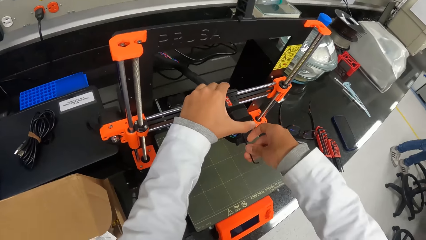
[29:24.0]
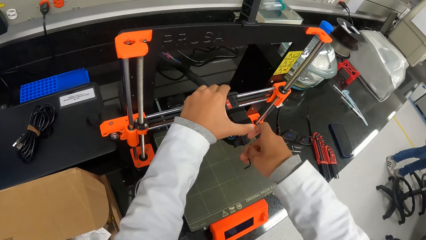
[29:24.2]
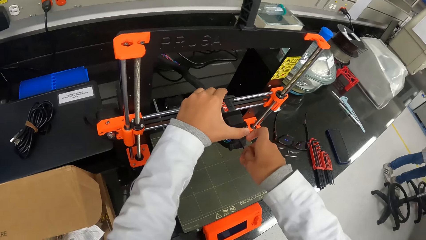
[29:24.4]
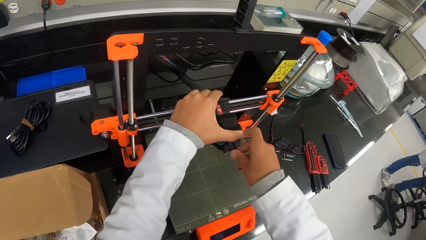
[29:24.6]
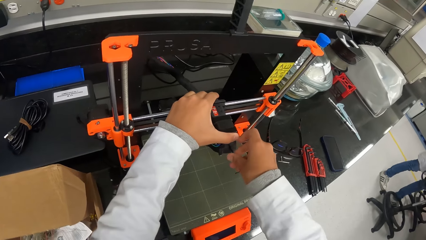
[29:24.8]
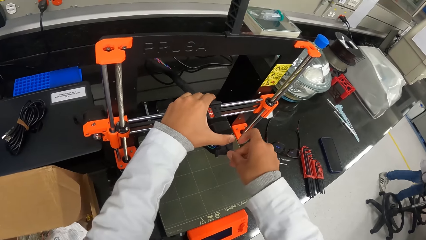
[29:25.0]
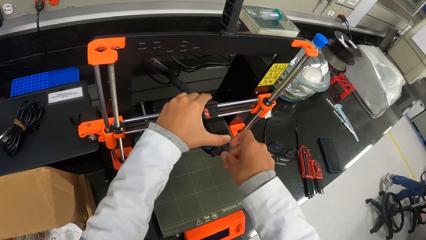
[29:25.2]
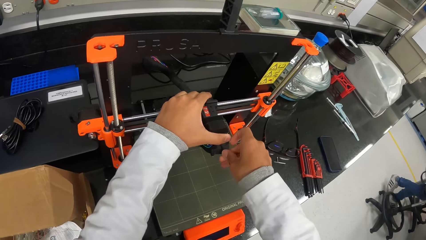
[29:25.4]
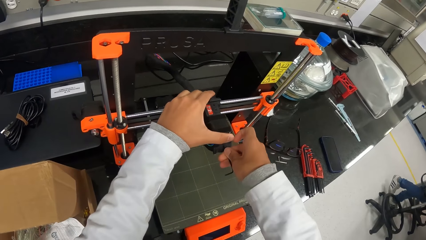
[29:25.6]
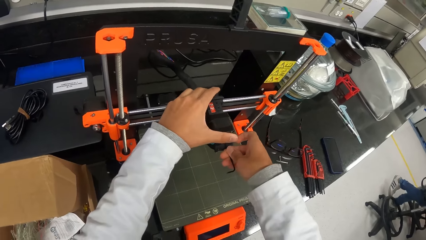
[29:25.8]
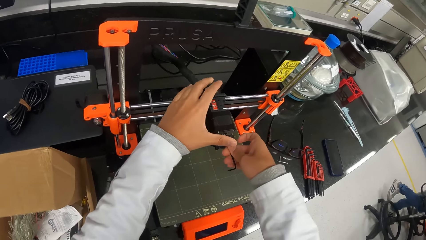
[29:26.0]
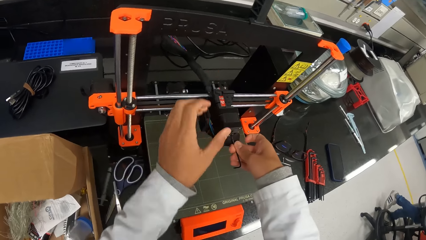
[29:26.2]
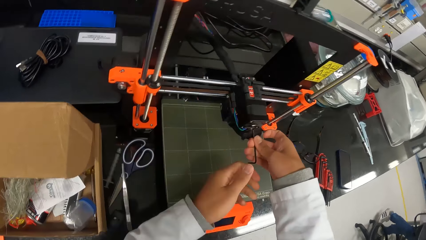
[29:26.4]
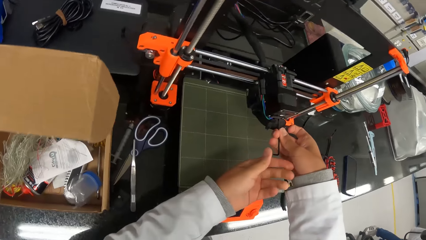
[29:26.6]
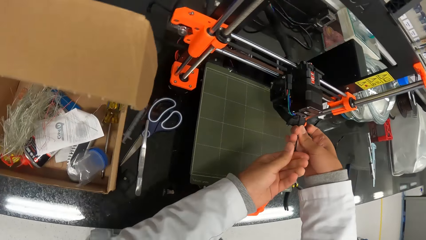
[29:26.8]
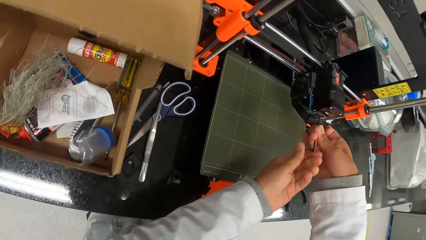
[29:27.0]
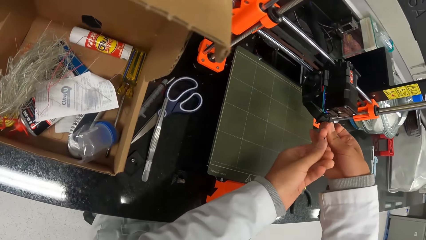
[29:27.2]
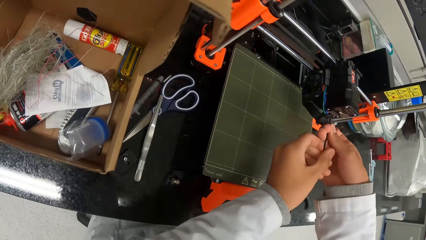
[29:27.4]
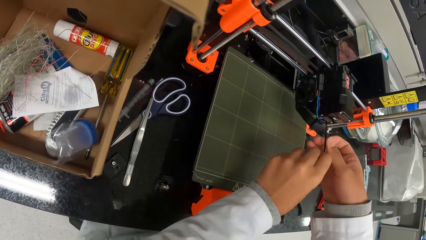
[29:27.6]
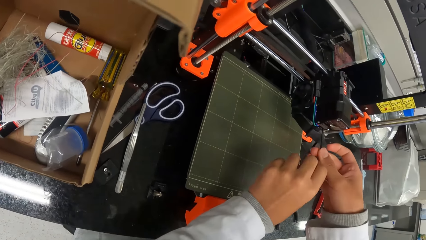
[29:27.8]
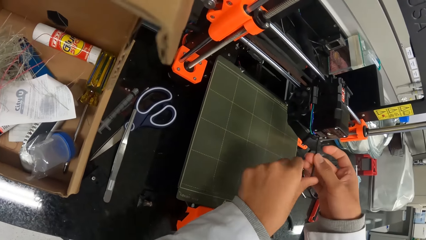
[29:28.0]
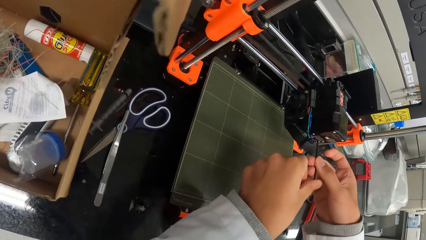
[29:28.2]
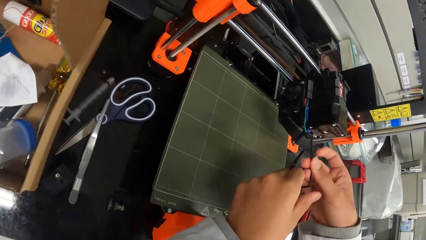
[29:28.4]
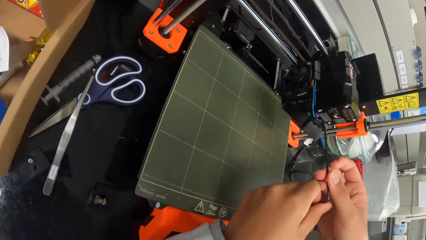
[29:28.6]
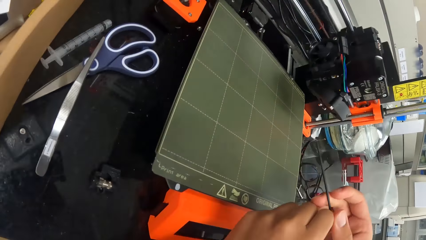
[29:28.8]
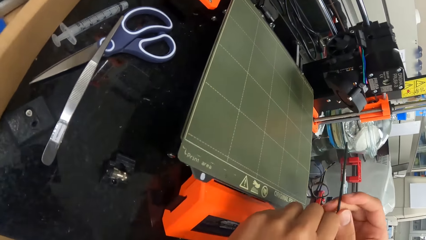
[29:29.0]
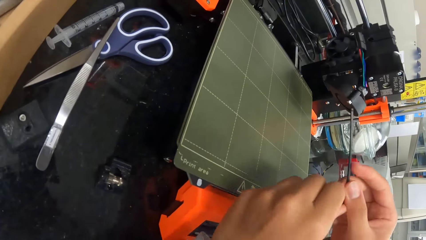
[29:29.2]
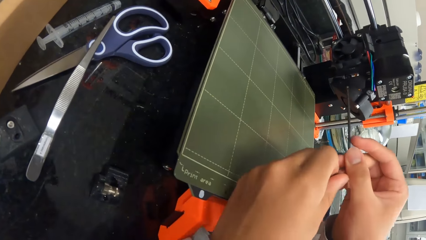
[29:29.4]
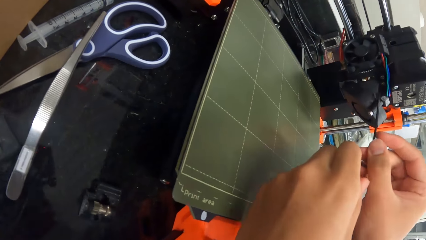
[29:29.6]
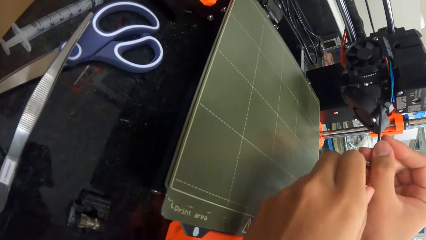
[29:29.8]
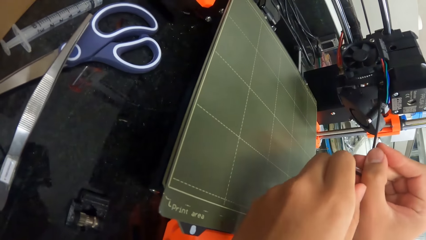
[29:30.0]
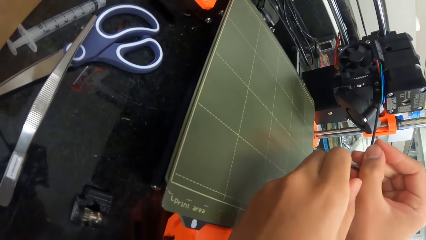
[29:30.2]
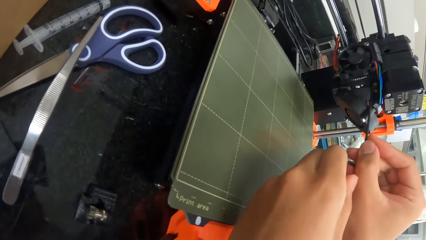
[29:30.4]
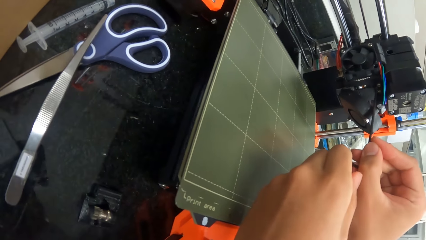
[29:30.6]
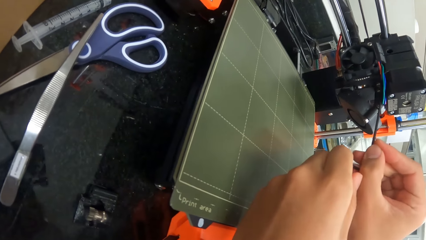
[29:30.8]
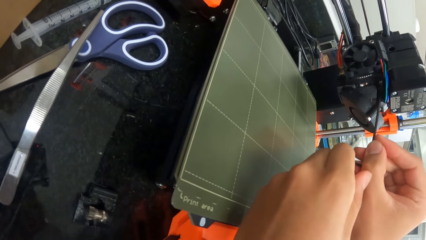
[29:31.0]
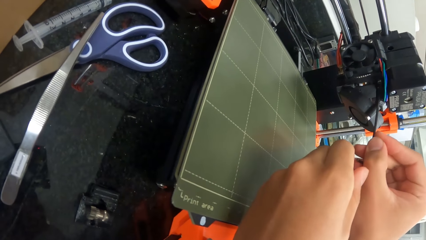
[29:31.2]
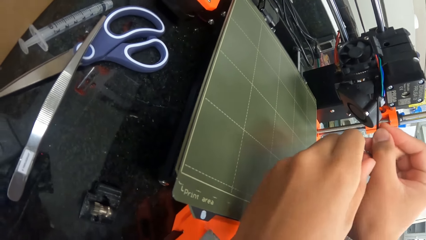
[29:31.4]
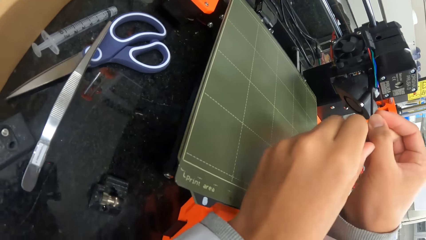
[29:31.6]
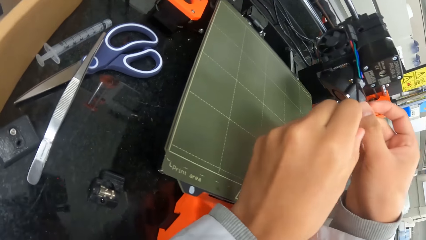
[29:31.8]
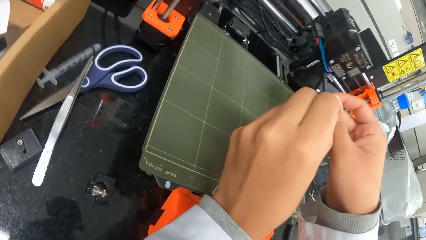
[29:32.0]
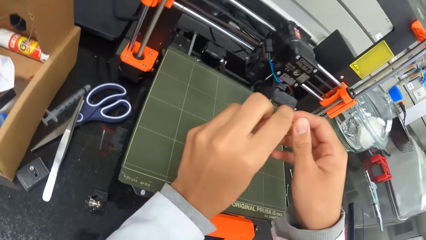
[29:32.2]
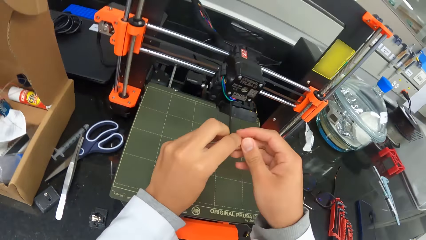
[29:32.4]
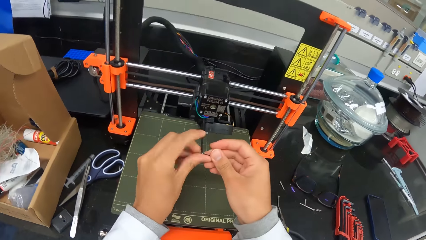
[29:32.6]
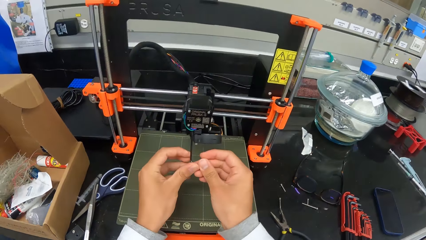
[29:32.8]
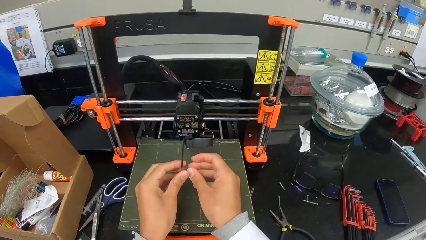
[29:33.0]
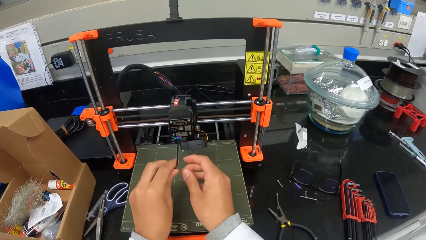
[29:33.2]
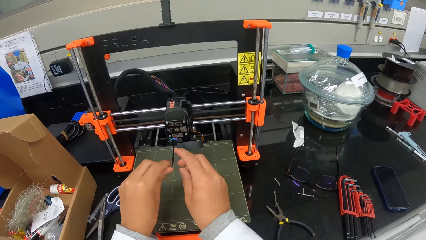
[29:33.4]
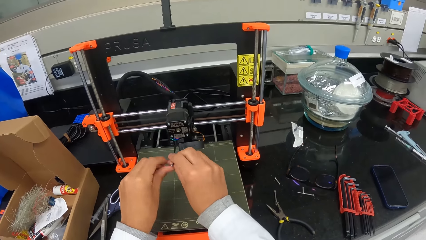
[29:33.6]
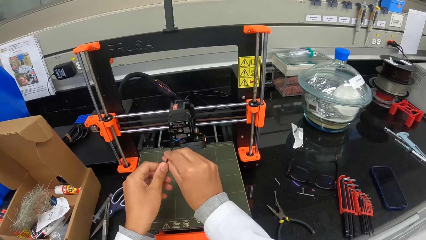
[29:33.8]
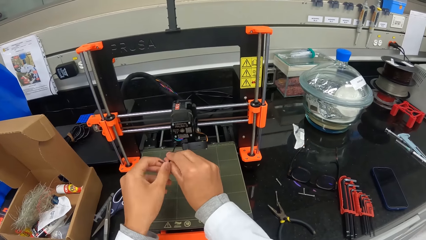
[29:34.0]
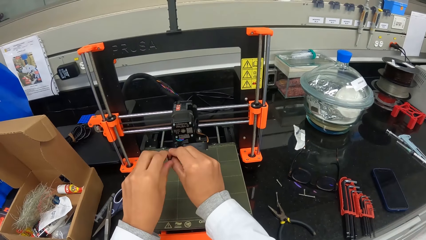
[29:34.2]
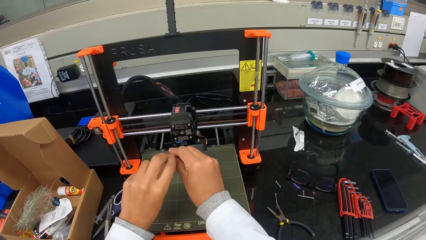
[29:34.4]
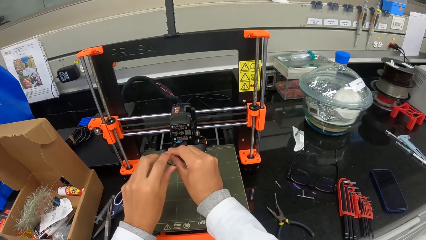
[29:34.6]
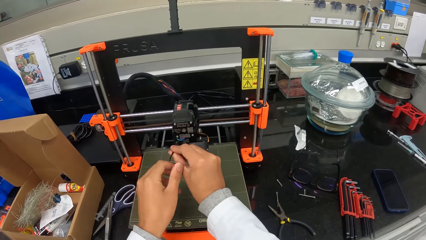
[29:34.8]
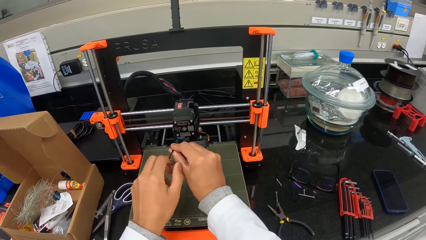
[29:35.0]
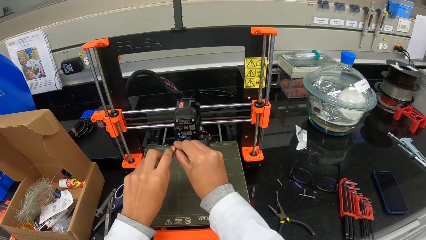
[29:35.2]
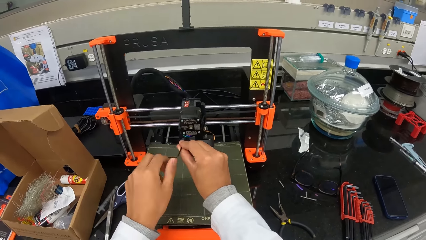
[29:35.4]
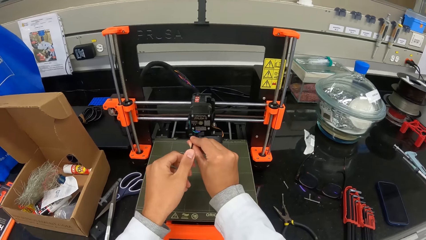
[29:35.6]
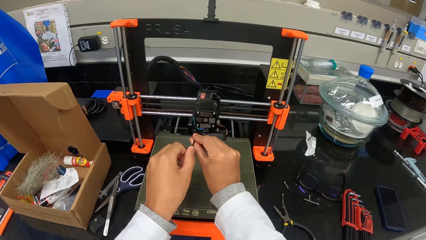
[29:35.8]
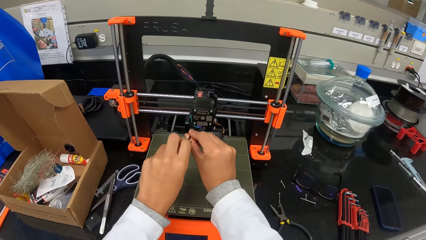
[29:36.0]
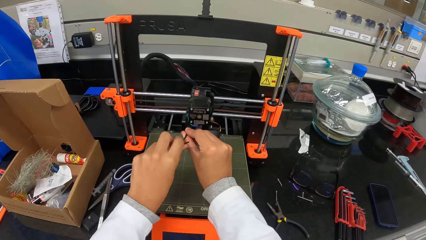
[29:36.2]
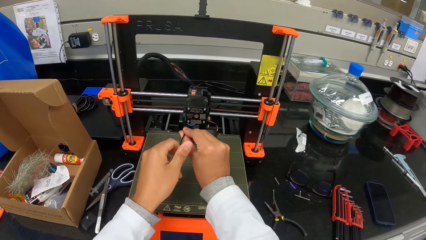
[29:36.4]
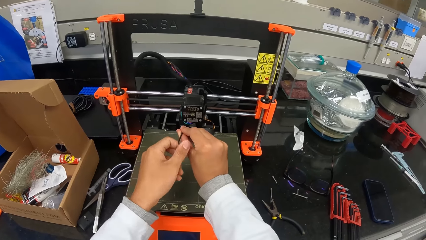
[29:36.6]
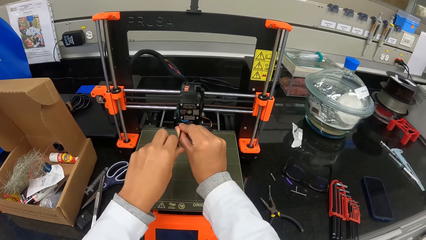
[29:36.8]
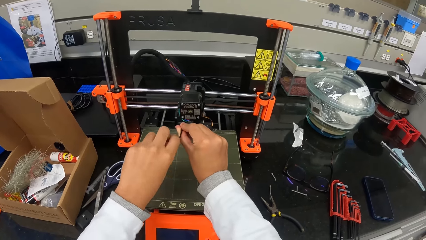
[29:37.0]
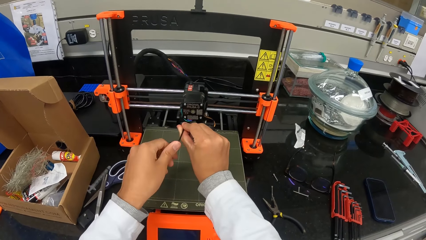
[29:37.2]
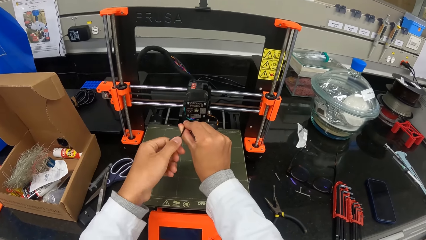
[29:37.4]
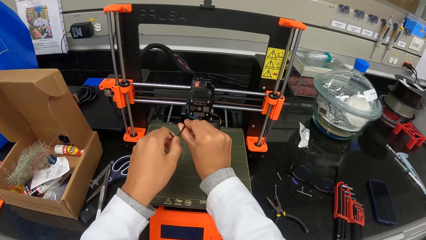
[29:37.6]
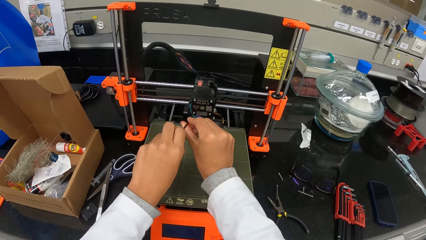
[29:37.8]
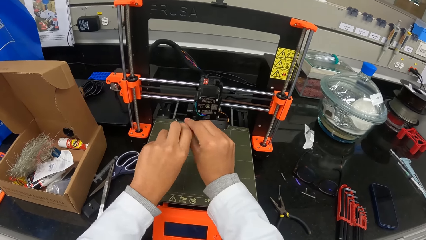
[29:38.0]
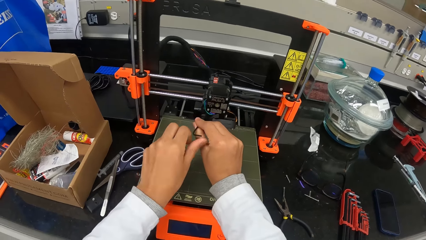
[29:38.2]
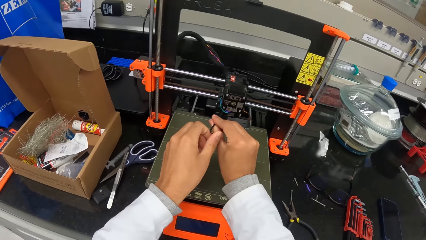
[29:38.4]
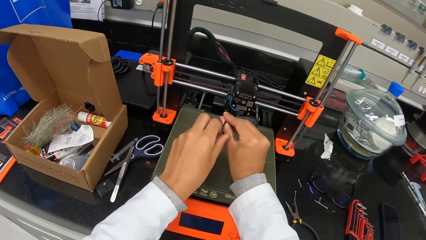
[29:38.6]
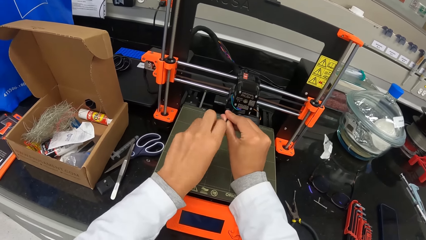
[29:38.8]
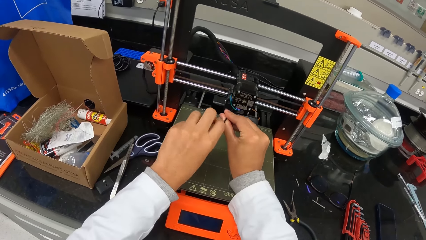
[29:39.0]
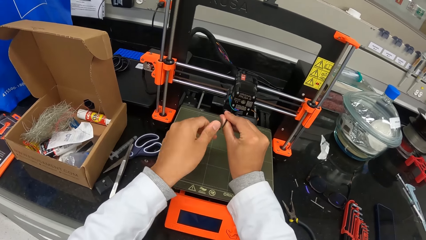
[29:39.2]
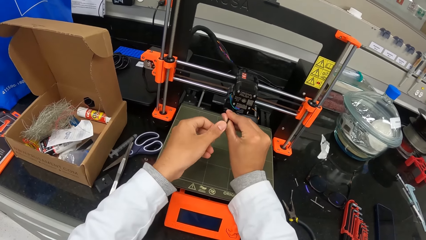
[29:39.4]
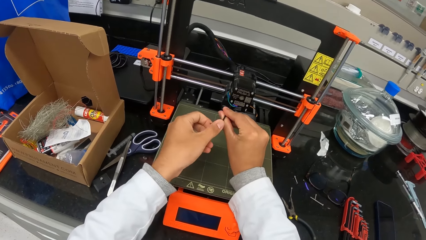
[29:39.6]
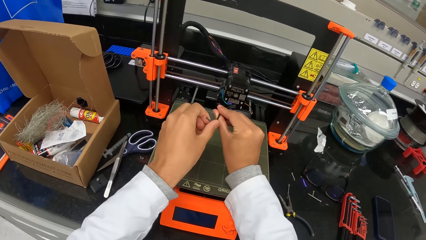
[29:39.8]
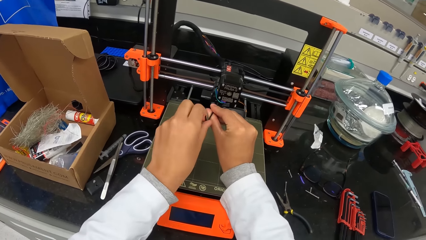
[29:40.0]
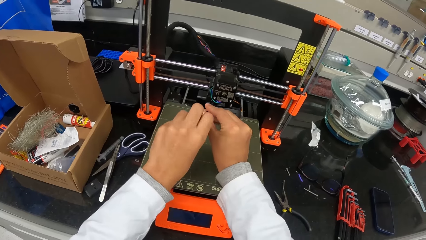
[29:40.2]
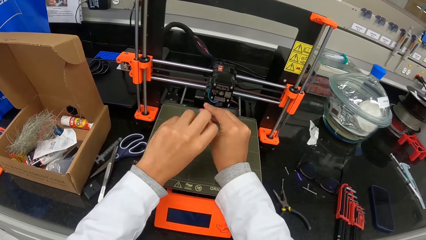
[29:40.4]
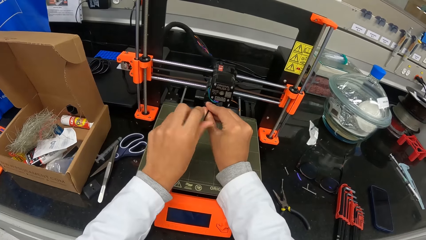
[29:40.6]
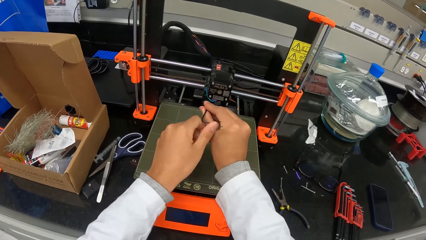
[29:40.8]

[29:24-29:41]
The camera wearer tightens a screw in the extruder of the 3D printer on the countertop with the hex key in his hands.
